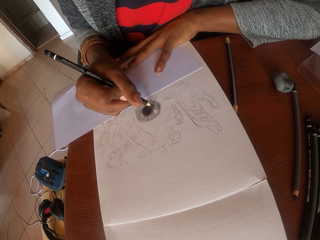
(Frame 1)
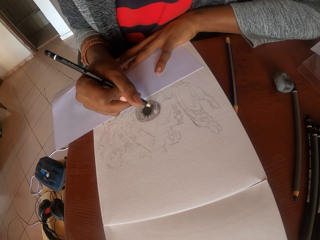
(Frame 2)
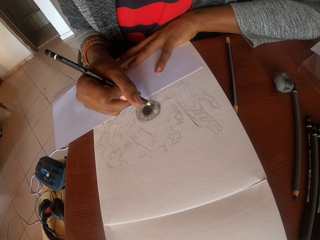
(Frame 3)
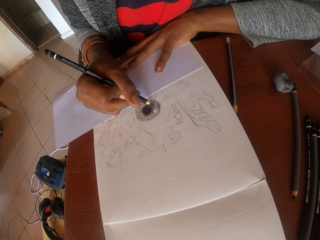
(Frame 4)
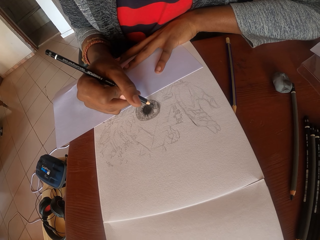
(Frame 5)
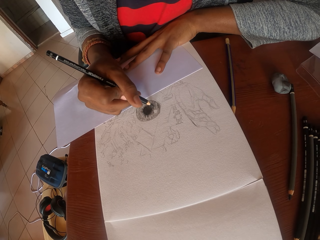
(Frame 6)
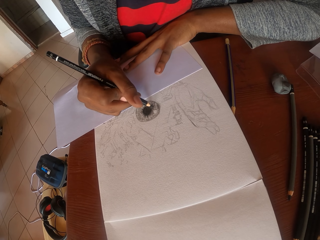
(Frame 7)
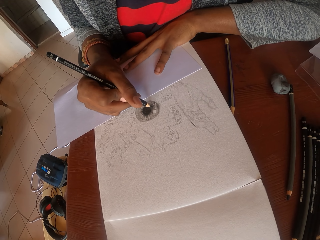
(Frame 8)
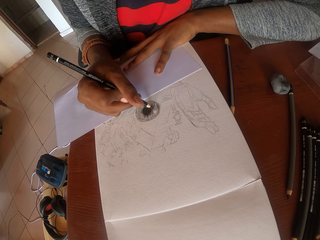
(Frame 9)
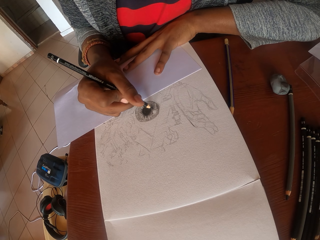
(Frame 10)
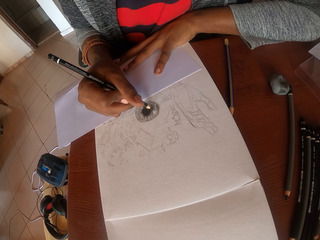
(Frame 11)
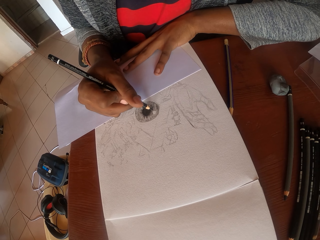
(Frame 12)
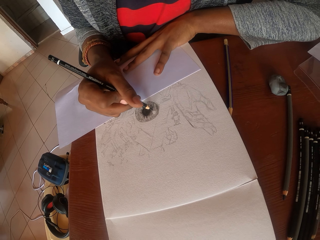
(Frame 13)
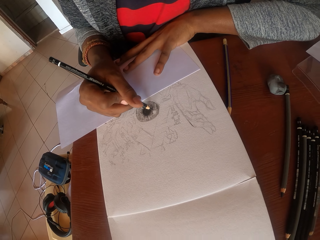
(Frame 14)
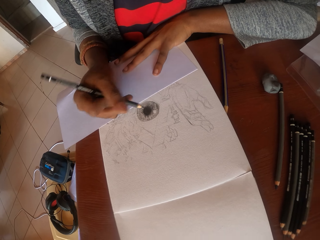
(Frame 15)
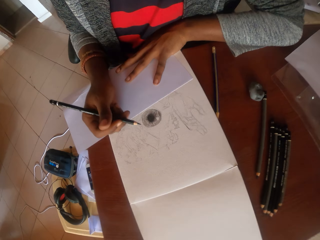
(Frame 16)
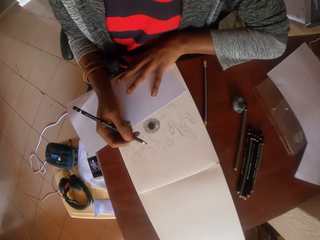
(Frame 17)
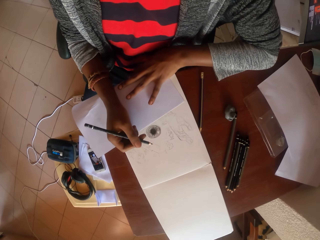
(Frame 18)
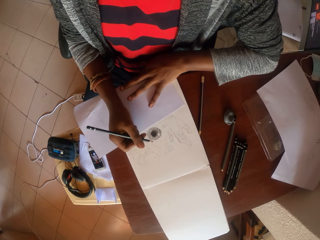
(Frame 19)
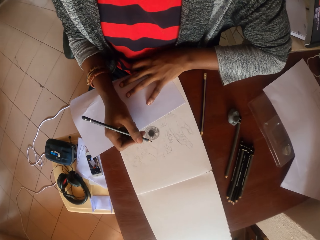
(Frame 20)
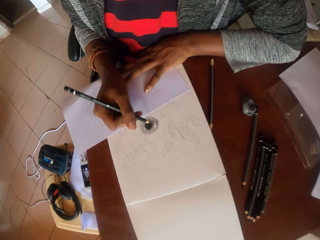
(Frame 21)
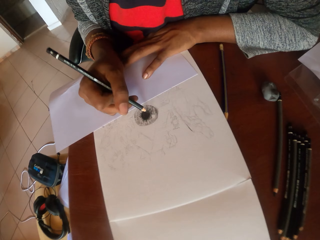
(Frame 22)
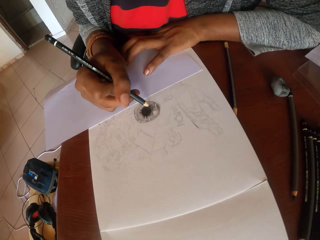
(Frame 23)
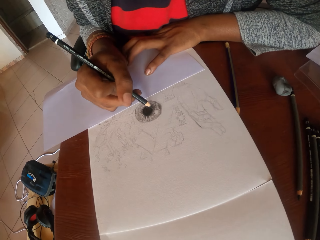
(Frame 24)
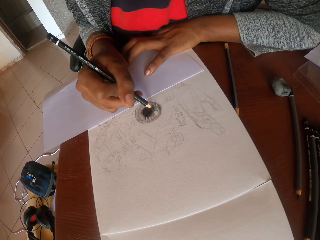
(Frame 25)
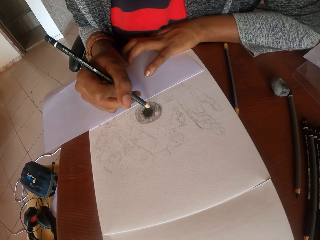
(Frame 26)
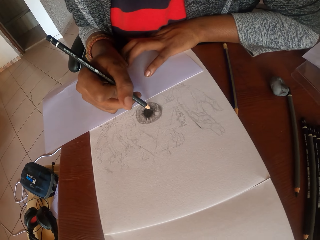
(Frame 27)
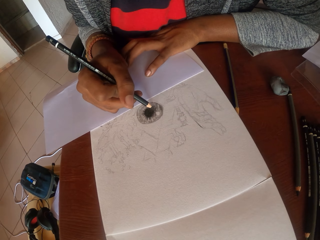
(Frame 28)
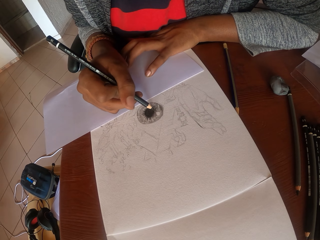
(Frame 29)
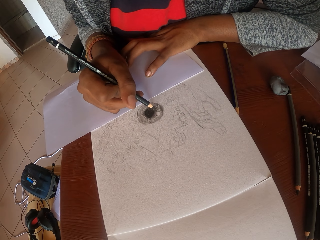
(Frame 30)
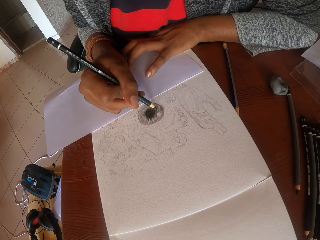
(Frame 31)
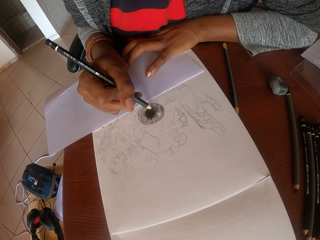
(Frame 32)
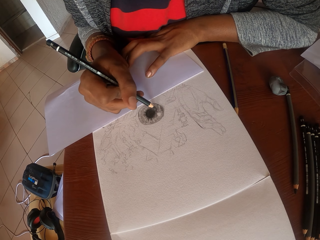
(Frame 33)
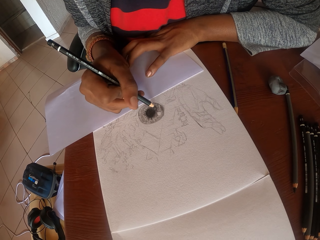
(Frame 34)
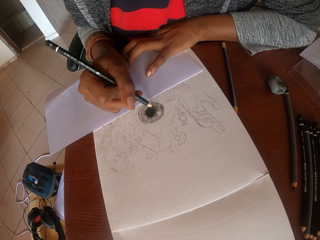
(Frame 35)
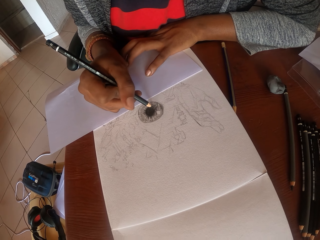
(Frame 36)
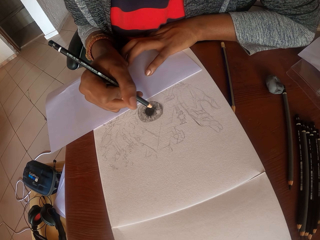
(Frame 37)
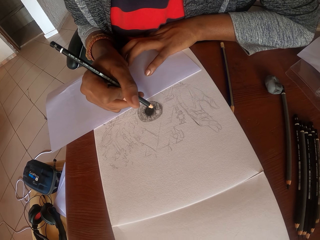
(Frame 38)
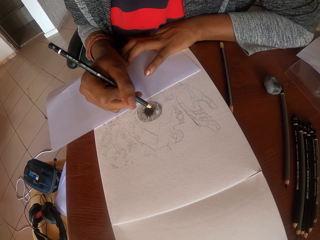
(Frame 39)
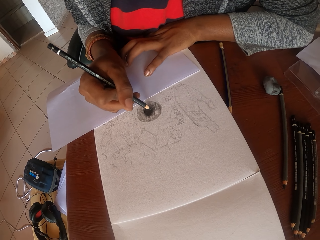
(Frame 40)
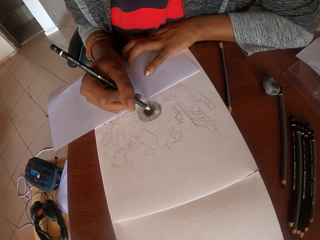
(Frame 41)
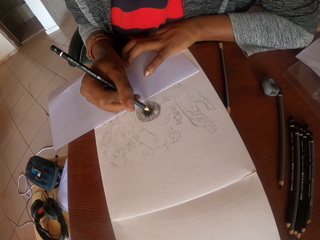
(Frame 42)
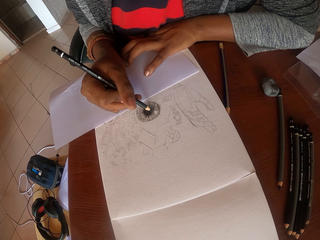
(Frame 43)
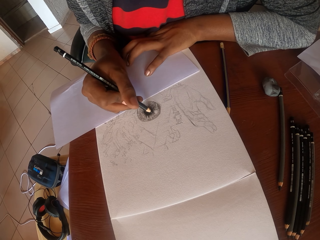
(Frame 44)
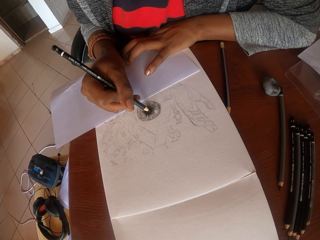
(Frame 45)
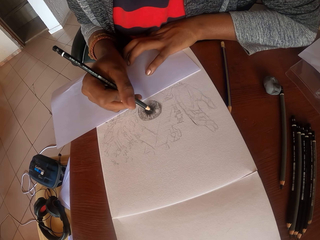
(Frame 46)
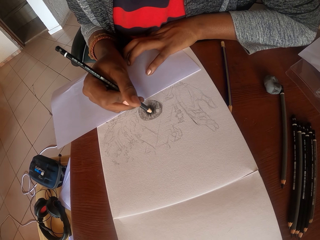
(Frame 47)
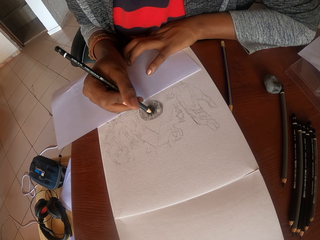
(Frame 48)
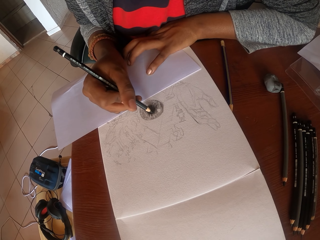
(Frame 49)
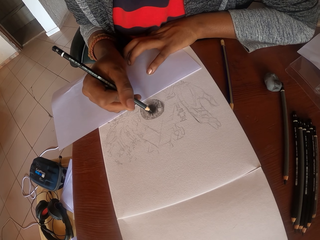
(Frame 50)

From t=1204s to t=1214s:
The camera wearer stops drawing. They look around. They draw on the paper.

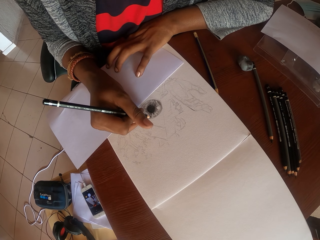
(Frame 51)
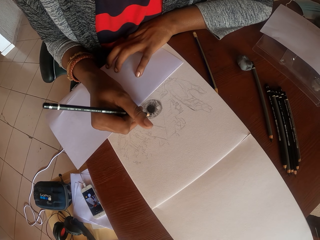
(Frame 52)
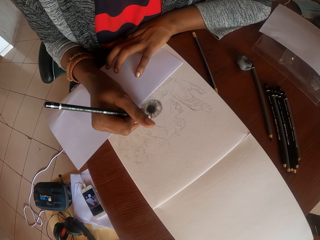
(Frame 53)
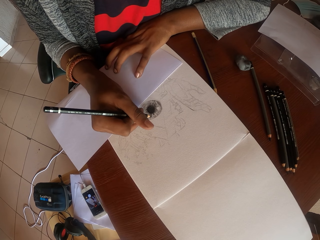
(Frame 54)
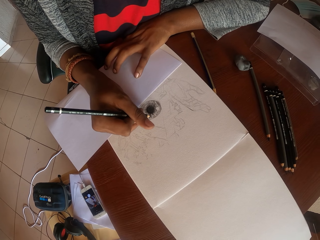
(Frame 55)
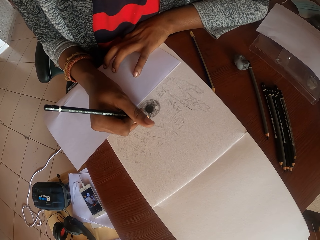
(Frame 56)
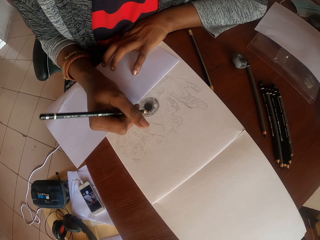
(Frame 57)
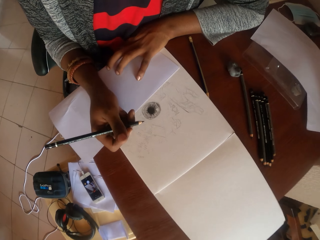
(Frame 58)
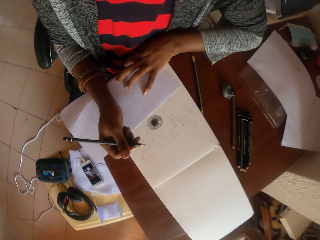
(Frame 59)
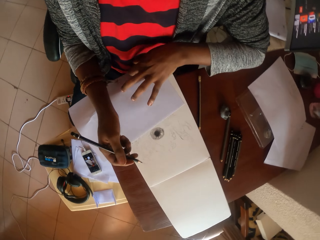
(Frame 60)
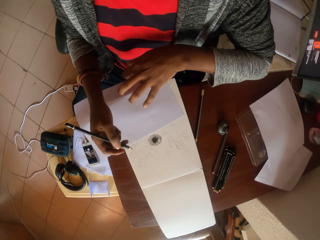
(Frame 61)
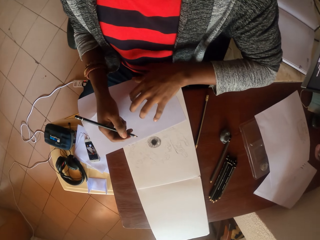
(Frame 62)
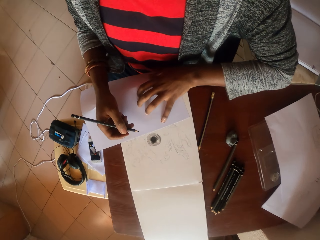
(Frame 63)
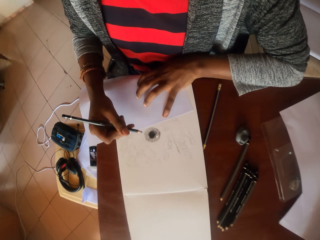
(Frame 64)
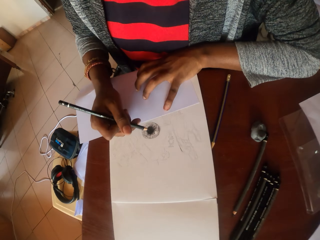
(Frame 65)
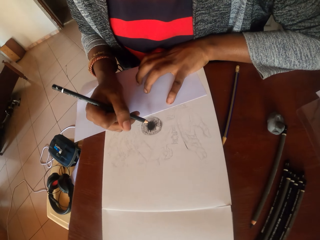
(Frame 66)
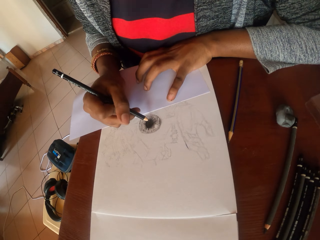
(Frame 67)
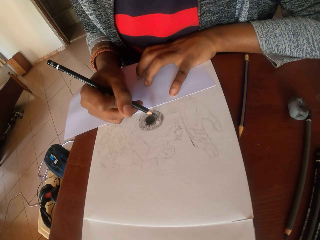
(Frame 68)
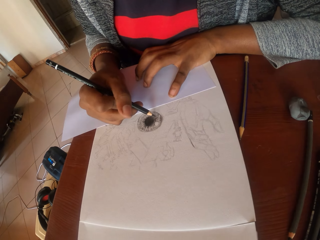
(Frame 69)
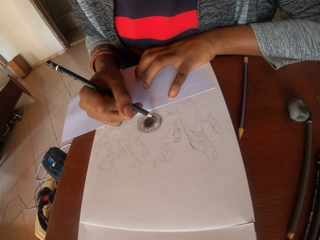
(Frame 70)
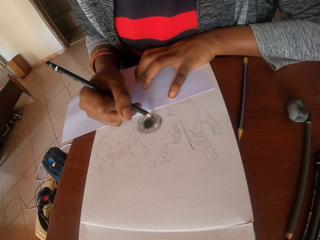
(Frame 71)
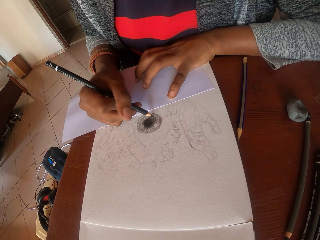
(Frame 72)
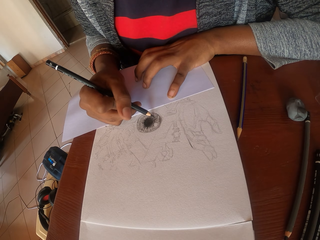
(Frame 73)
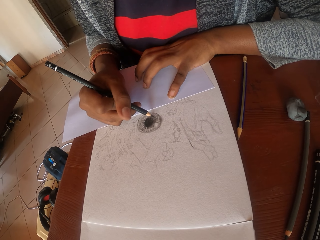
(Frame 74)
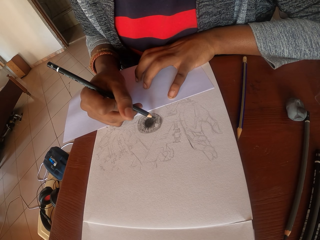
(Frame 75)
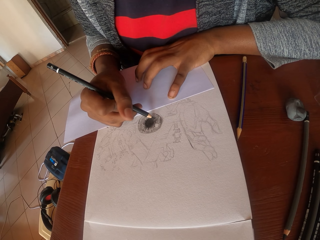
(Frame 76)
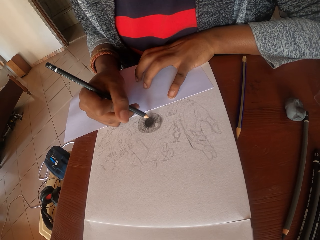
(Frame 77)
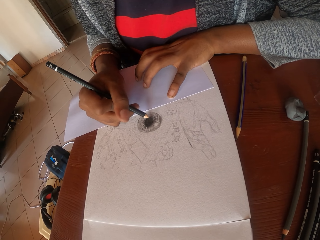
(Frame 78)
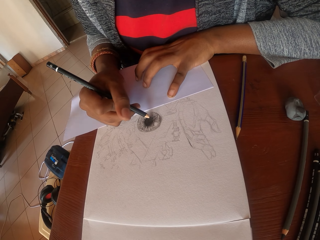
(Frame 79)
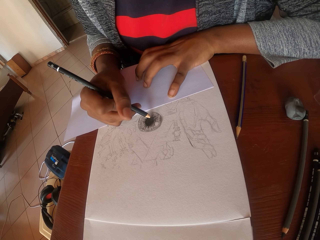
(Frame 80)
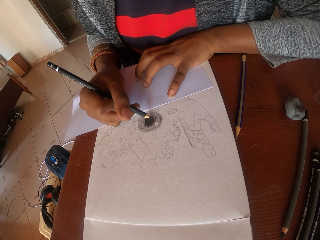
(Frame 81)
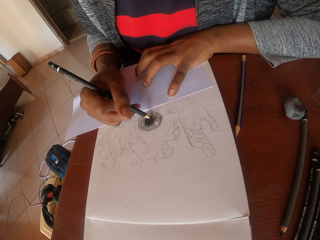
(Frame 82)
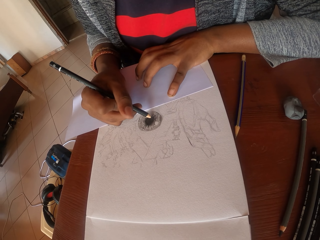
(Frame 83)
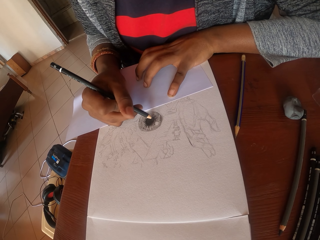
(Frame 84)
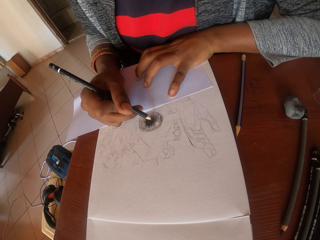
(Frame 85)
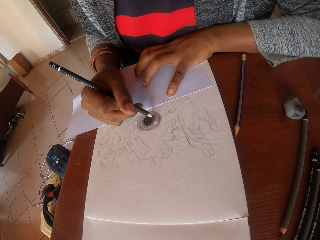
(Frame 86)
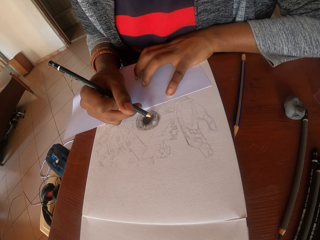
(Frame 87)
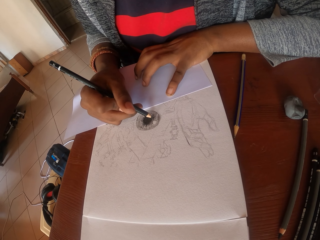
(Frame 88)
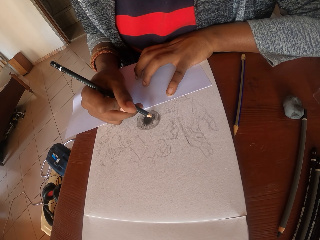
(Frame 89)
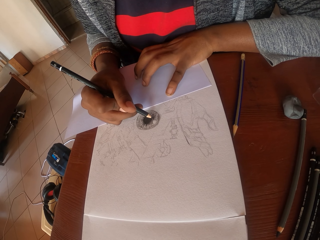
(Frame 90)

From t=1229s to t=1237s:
The camera wearer stops drawing. They look around. They draw on a paper.

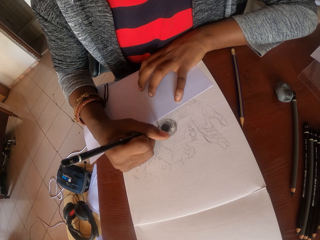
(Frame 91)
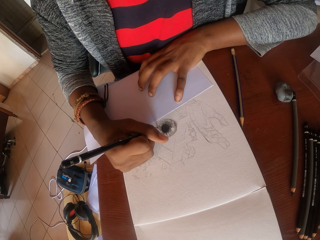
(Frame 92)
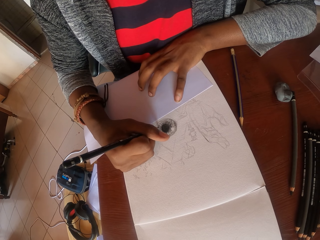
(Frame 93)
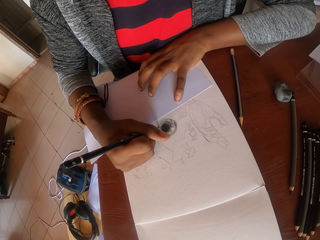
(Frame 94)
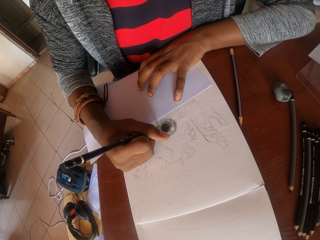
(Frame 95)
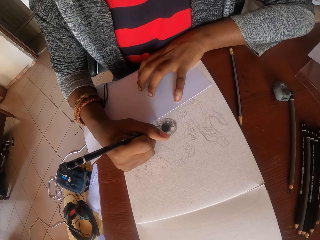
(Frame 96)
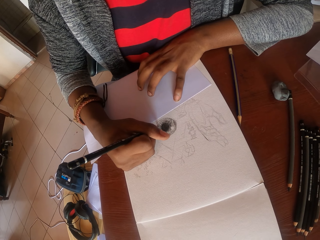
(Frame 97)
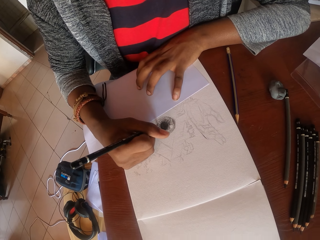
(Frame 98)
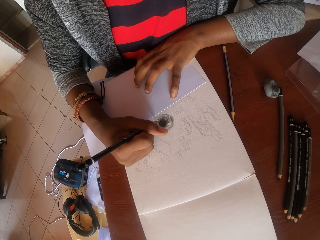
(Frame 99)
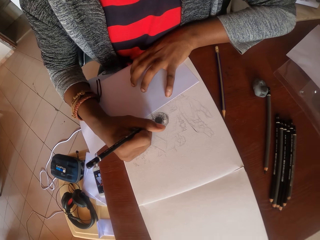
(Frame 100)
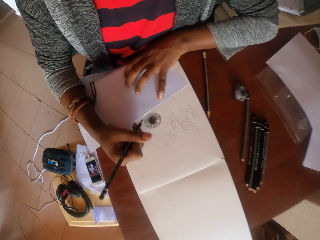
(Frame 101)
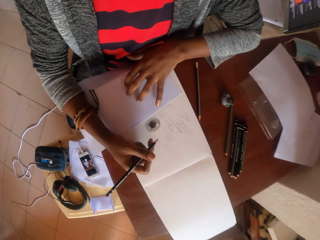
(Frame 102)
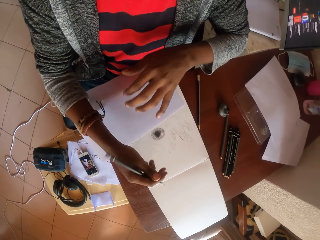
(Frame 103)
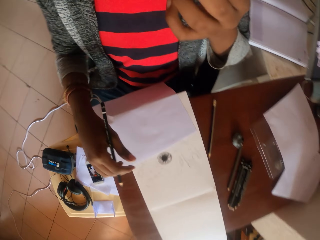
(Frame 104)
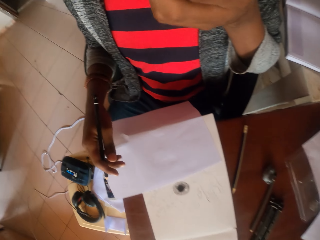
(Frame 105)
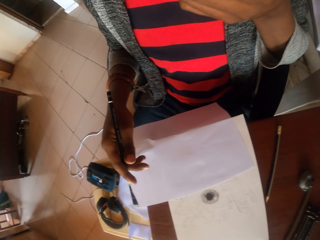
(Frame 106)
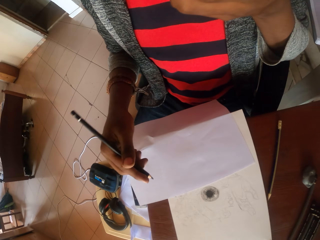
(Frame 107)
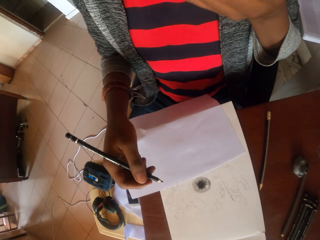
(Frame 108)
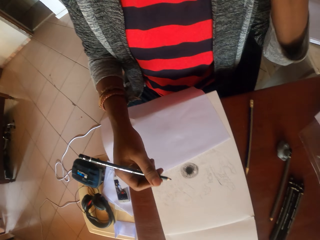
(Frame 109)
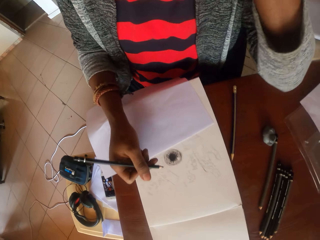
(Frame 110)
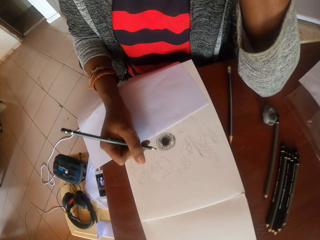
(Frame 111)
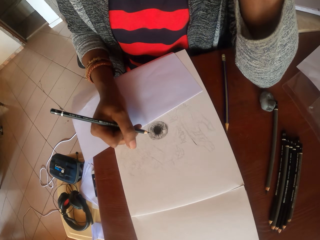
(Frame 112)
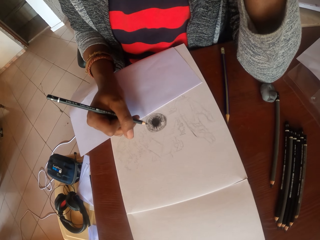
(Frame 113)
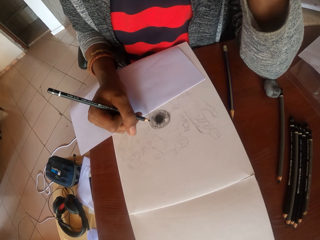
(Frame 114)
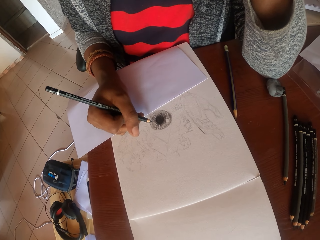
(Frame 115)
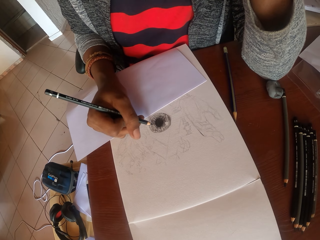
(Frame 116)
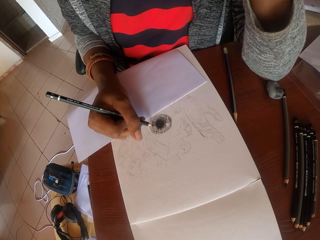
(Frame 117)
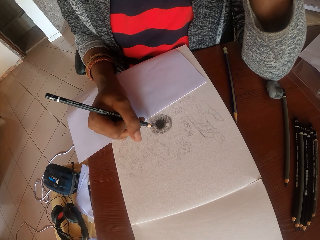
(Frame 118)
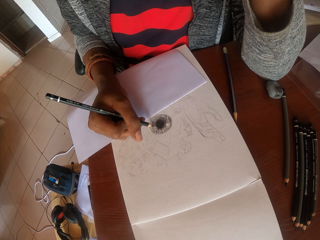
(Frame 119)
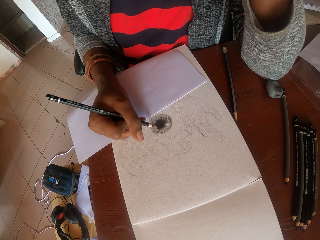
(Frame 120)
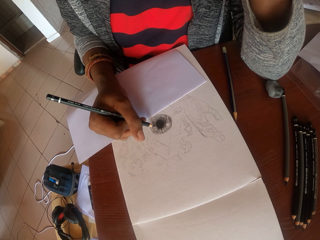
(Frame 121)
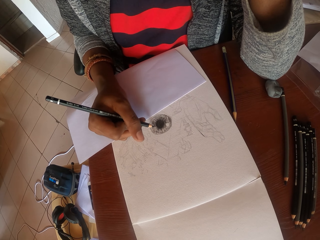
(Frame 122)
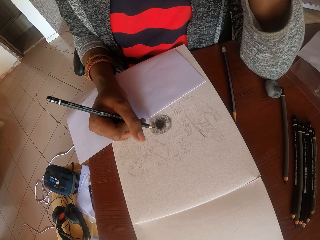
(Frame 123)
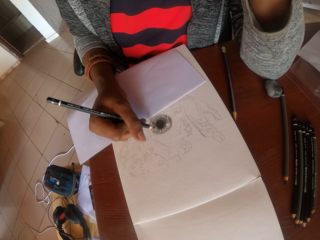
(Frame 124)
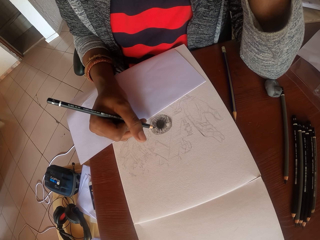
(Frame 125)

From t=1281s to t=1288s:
The camera wearer stops drawing. They look around. They raise the left hand. They wipe their face with the hand. They paint on a painting book with a pen.
